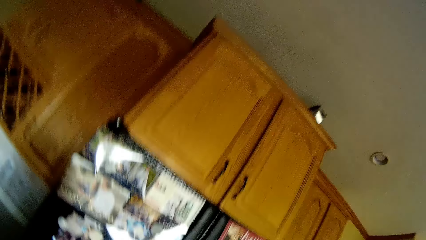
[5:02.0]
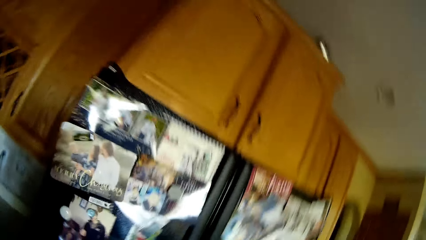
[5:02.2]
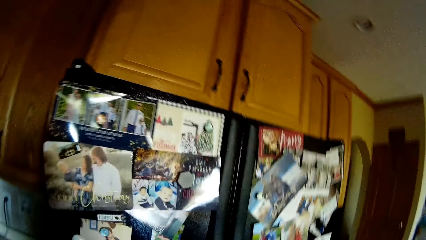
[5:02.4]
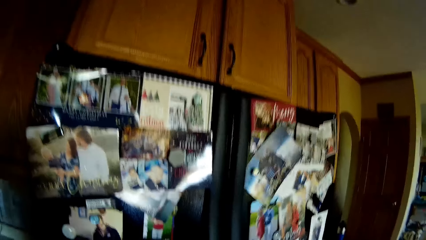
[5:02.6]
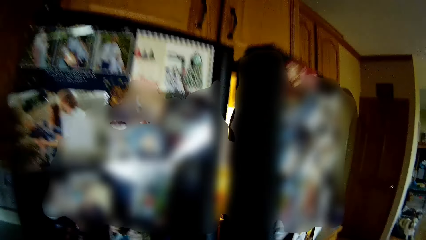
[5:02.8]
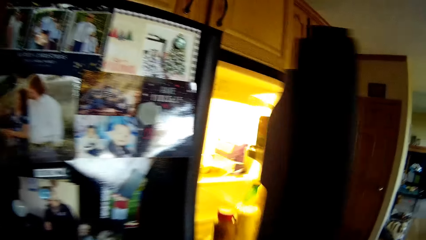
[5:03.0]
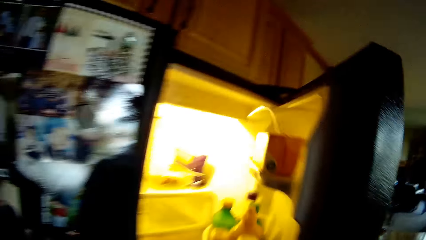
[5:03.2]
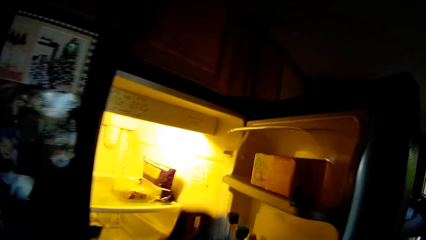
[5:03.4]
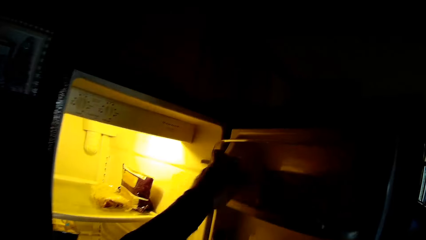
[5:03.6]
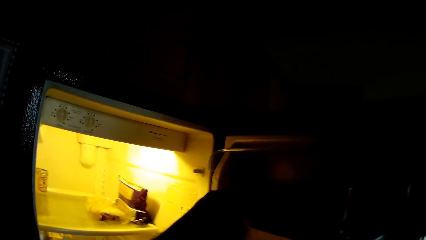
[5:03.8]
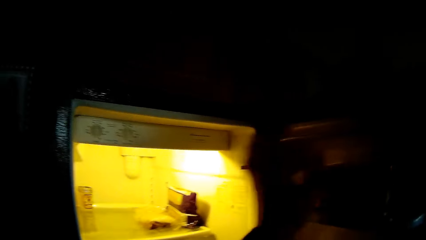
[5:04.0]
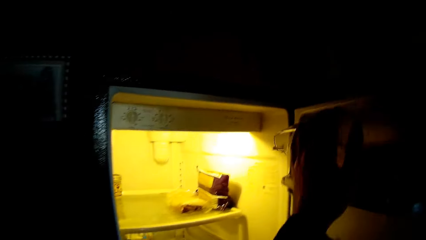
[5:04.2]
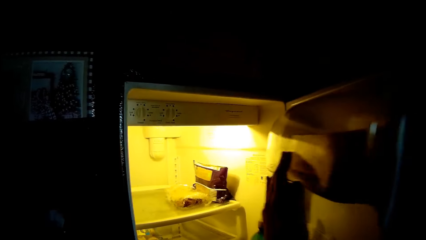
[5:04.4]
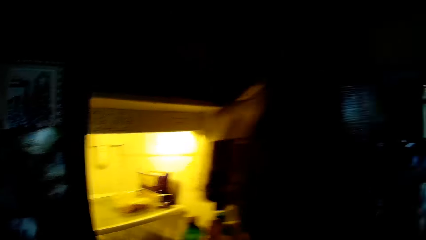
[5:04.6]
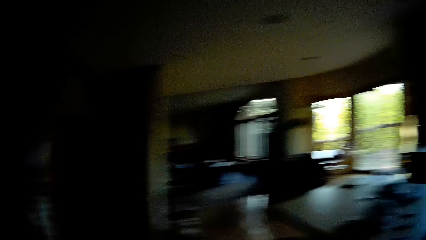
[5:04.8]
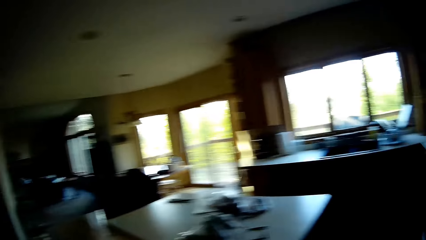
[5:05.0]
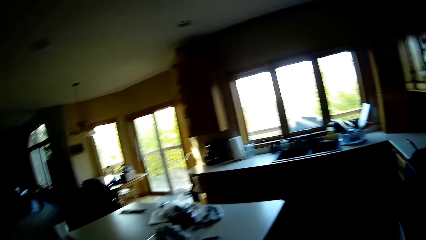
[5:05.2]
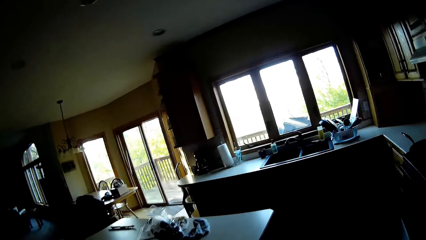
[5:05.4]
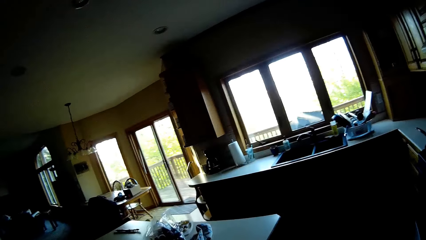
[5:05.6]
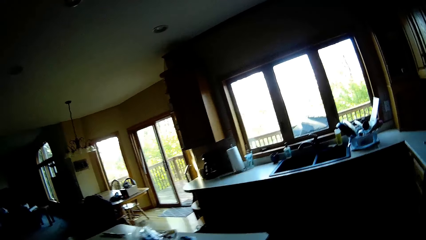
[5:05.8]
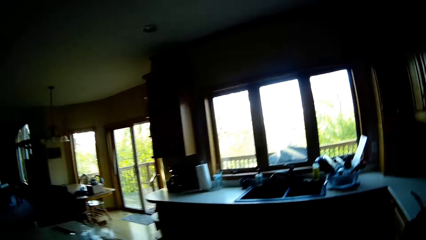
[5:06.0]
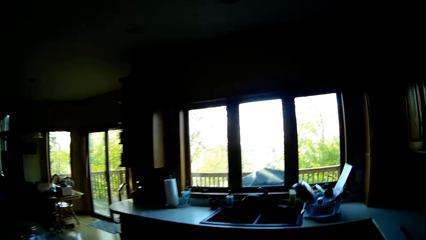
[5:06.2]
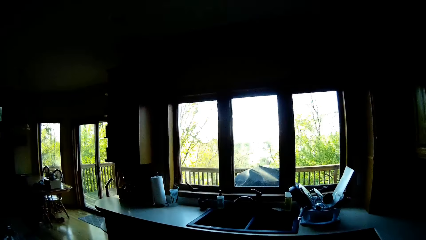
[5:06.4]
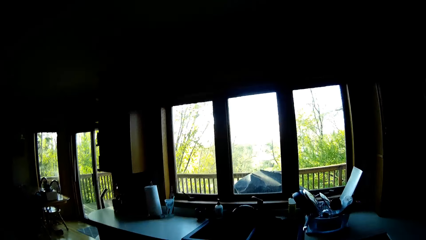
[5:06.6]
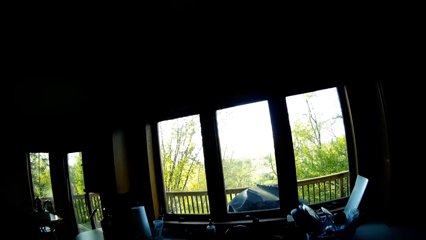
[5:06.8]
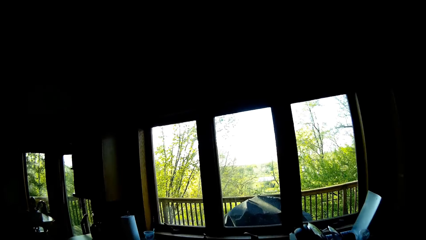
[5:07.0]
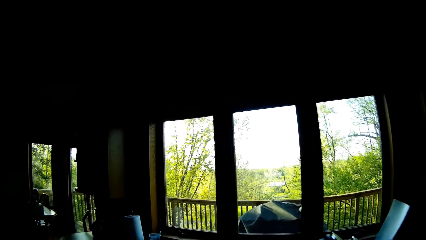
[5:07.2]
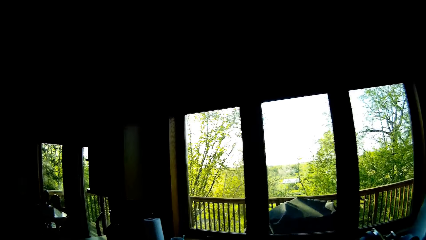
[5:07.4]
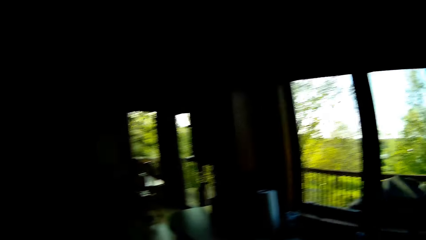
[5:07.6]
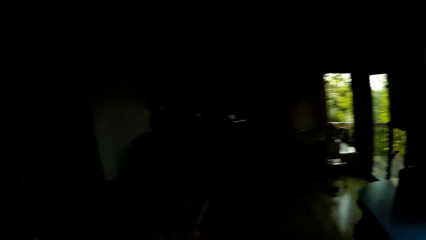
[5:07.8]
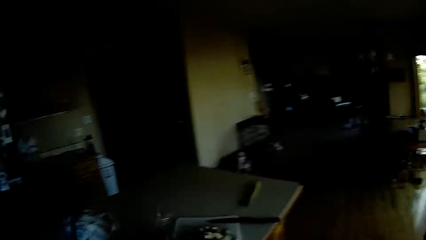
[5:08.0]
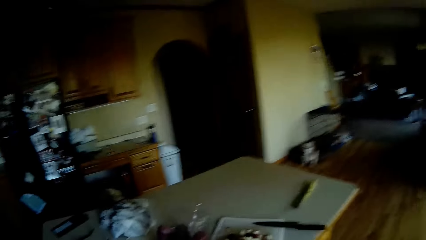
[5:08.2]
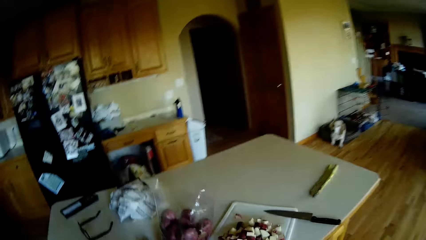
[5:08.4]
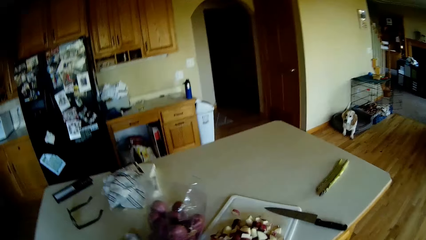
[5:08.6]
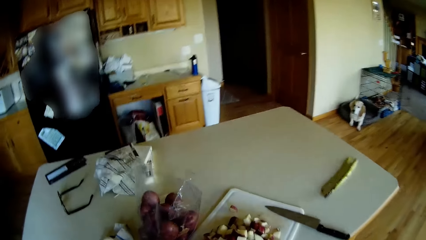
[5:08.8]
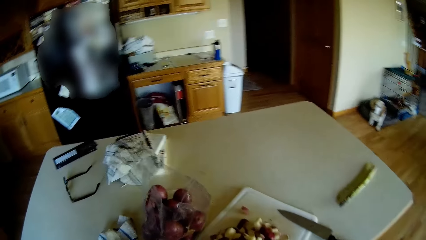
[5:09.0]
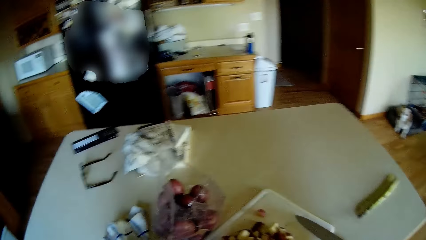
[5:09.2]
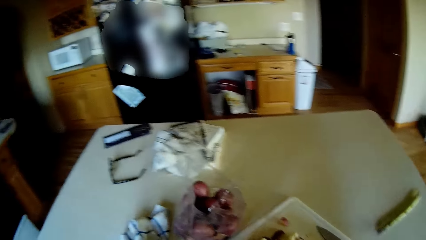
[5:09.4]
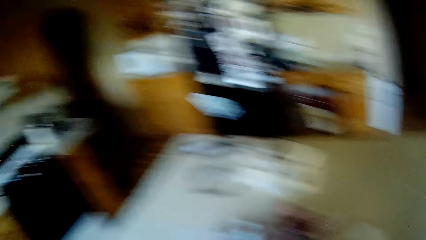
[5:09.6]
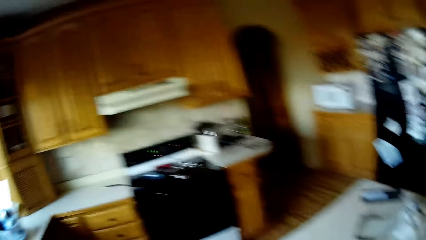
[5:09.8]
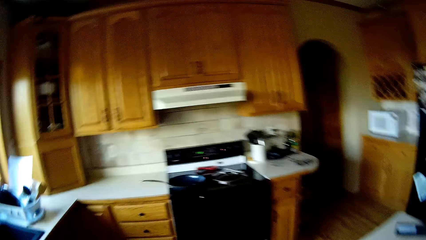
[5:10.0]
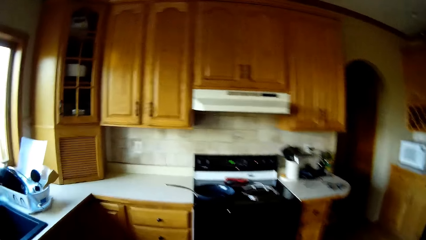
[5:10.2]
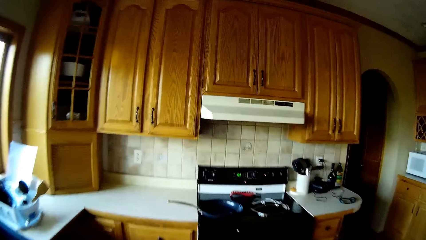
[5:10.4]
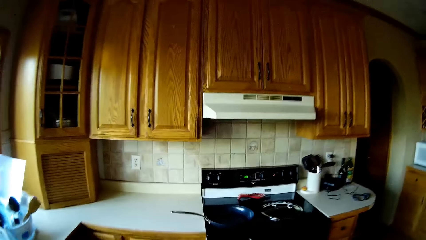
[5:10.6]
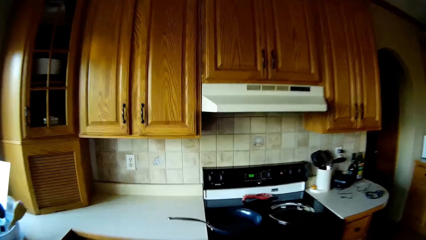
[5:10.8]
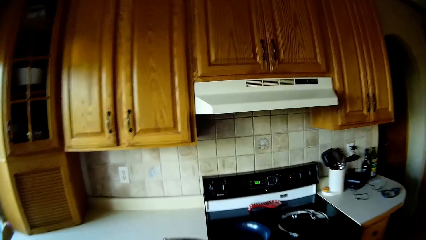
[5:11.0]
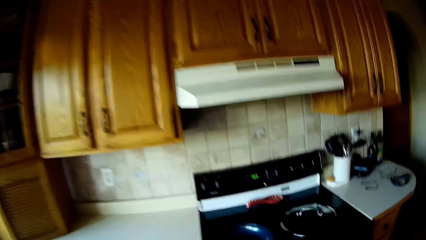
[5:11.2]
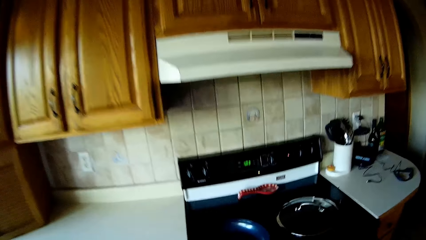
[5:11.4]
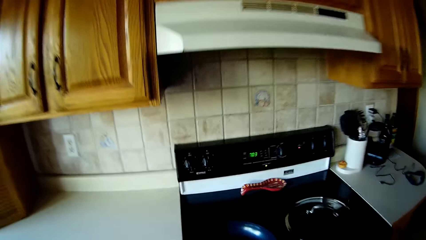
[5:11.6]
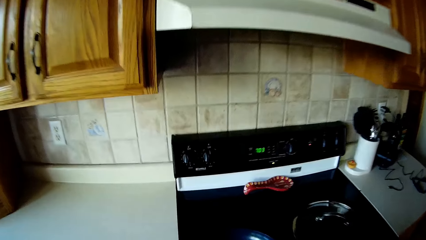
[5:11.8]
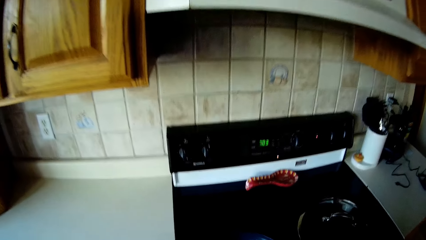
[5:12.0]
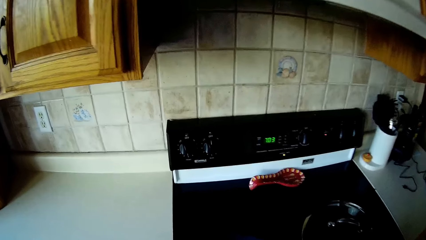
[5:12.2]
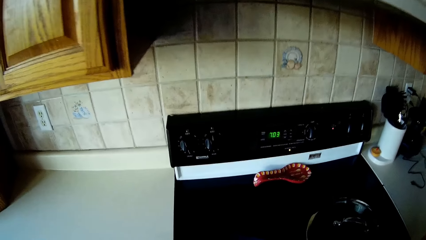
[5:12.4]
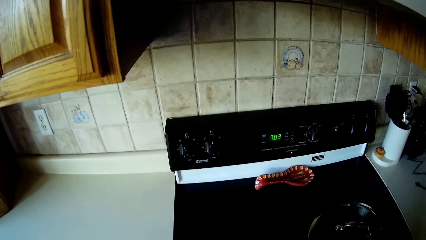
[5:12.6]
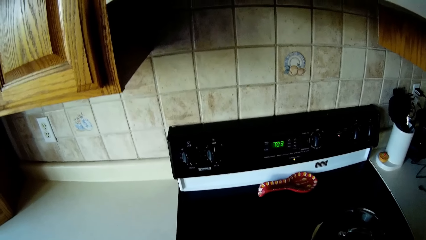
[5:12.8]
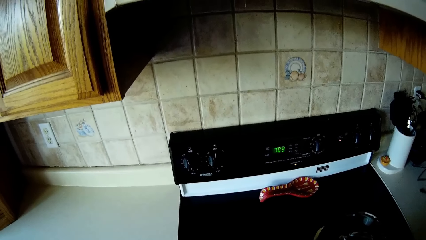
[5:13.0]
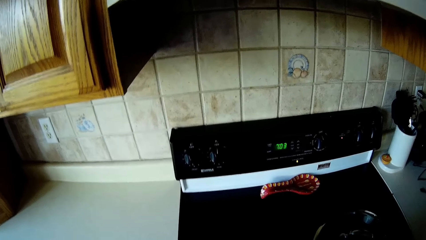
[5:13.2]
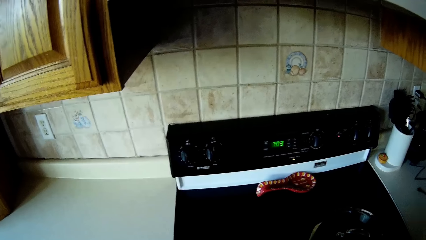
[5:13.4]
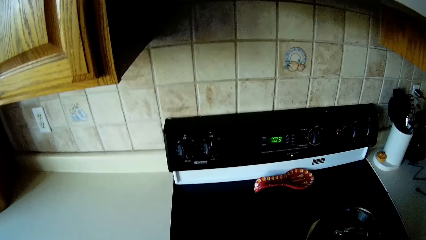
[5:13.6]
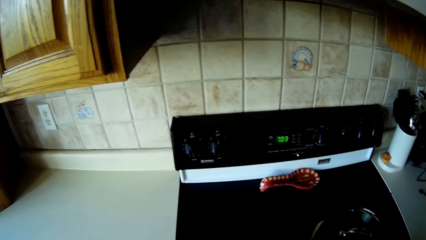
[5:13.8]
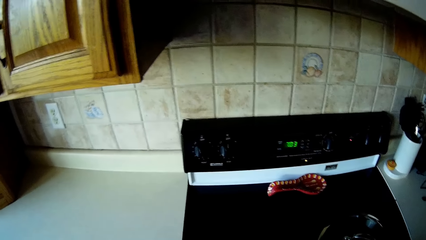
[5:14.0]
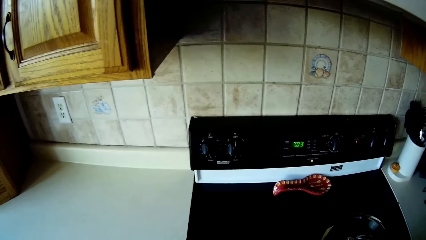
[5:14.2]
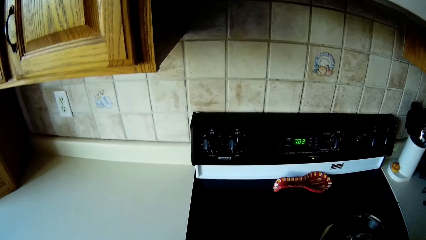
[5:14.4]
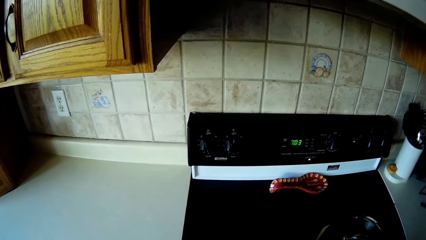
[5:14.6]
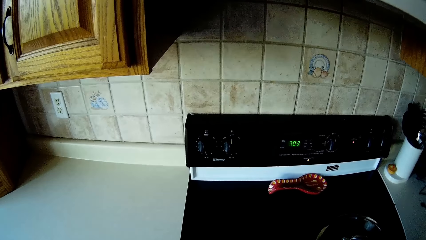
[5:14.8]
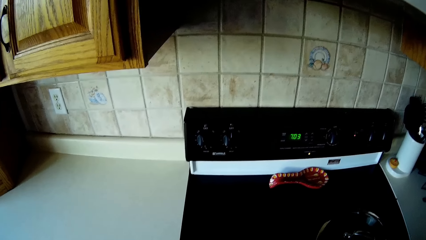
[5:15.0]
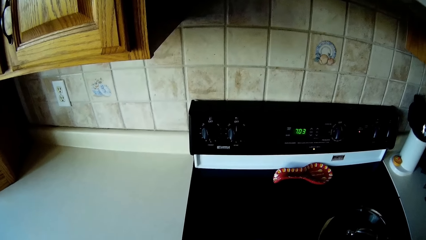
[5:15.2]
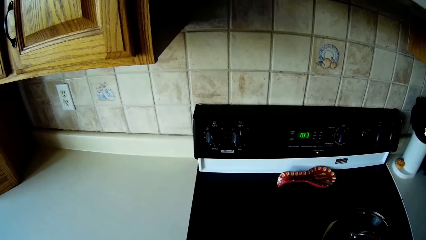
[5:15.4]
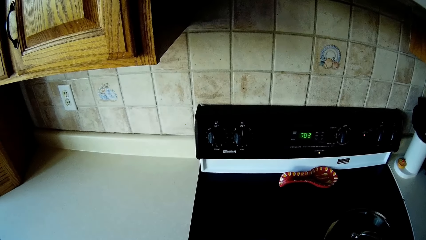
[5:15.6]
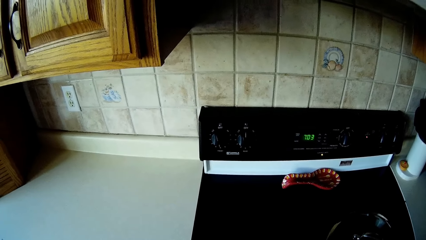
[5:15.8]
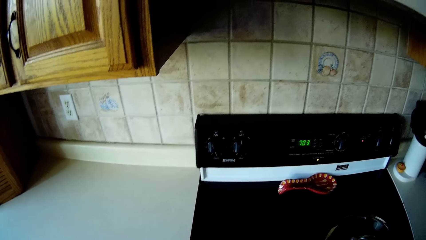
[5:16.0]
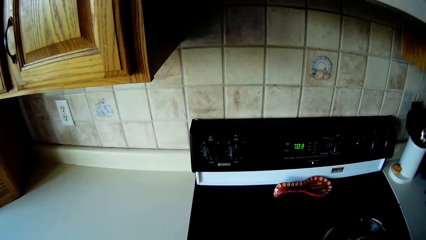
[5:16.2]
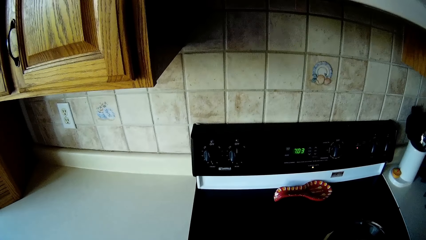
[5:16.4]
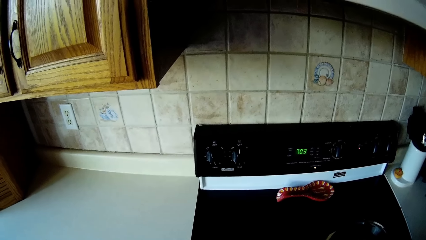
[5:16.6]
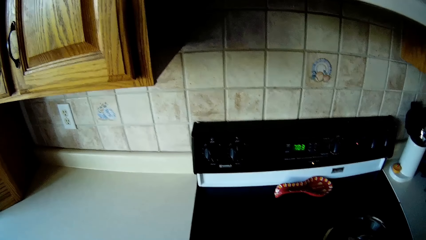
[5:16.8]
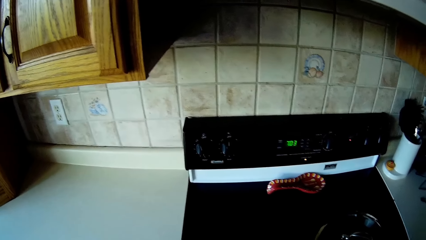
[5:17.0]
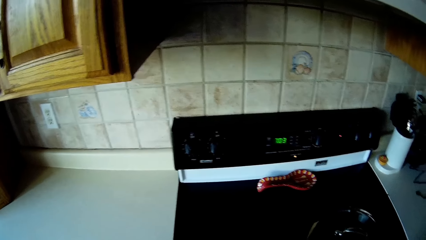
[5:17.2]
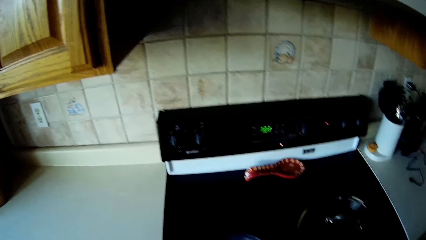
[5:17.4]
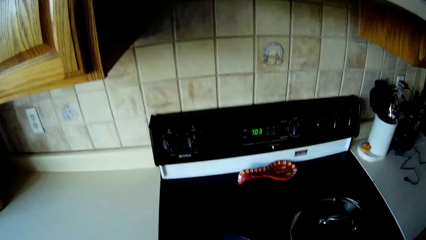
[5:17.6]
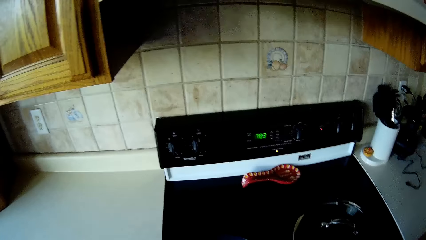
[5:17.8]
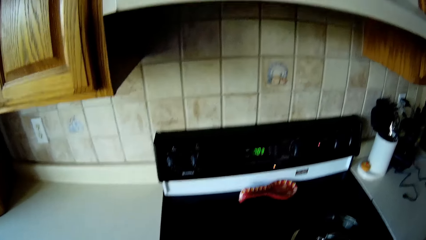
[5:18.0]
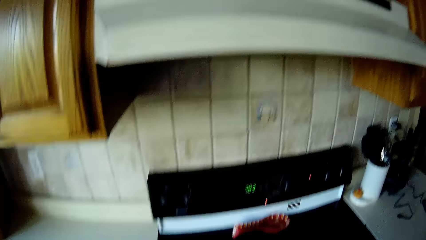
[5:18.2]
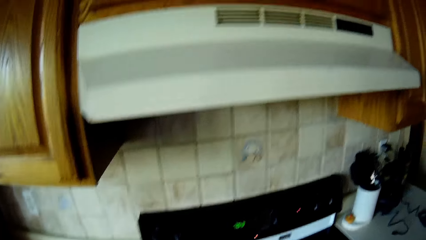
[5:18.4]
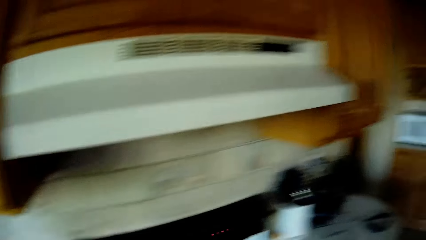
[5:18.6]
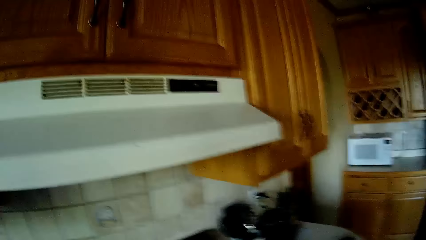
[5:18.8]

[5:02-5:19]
The camera wearer opens the door of the refrigerator with her right hand. She drops the butter in the door side of the refrigerator with her left hand. She closes the door of the refrigerator with her right hand. She walks.
